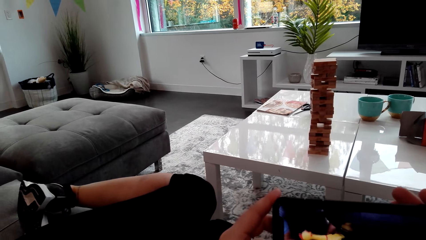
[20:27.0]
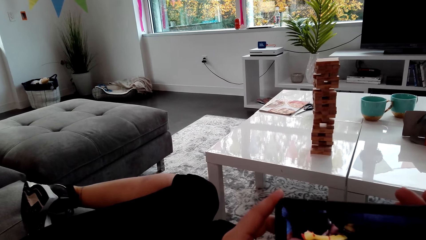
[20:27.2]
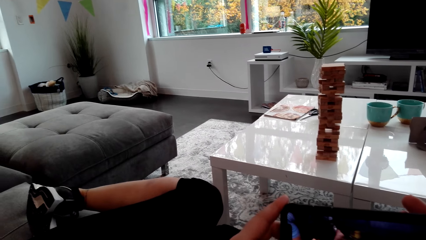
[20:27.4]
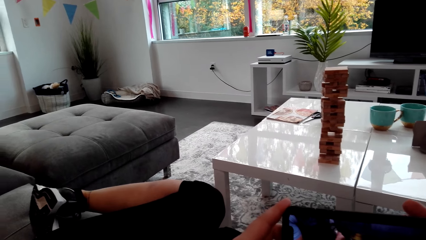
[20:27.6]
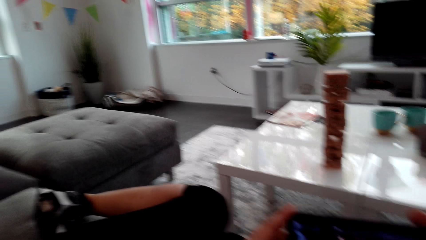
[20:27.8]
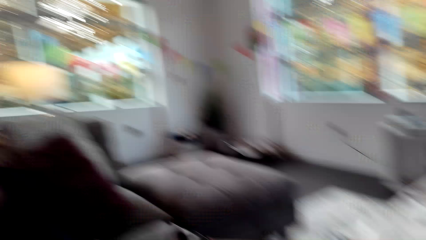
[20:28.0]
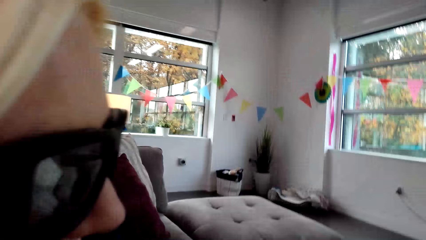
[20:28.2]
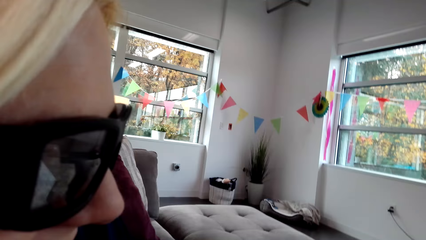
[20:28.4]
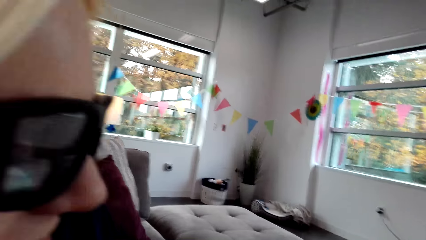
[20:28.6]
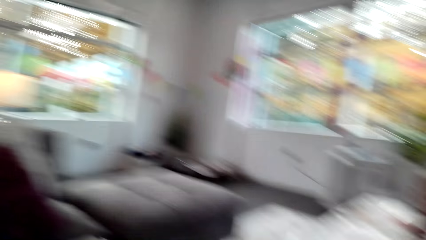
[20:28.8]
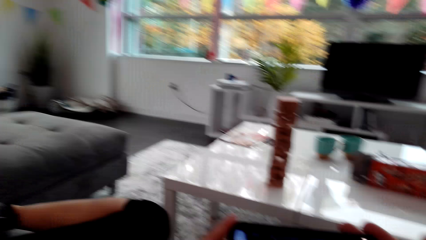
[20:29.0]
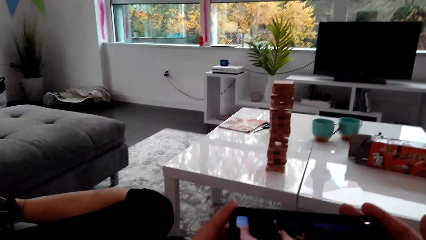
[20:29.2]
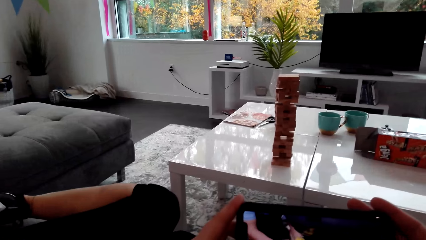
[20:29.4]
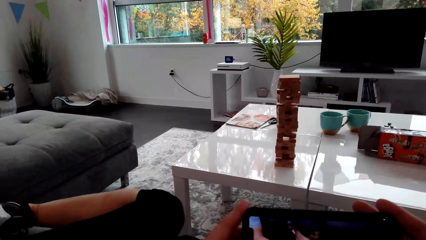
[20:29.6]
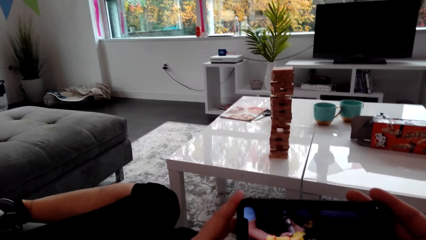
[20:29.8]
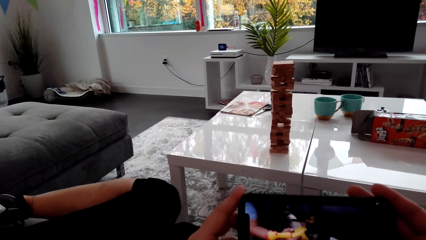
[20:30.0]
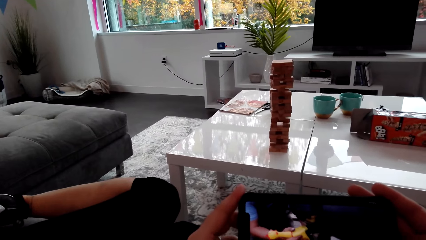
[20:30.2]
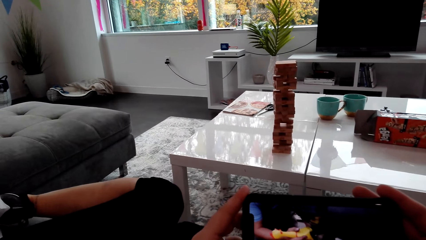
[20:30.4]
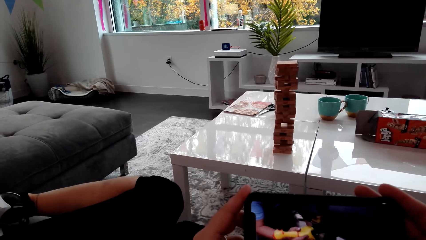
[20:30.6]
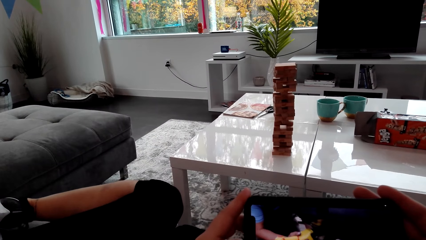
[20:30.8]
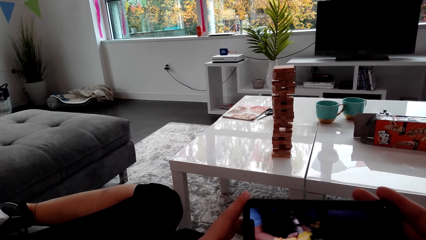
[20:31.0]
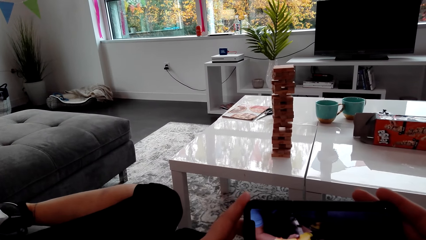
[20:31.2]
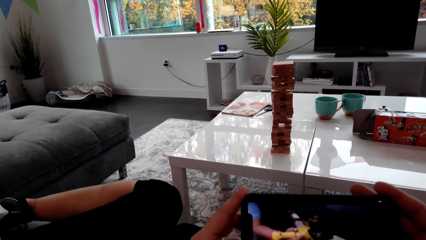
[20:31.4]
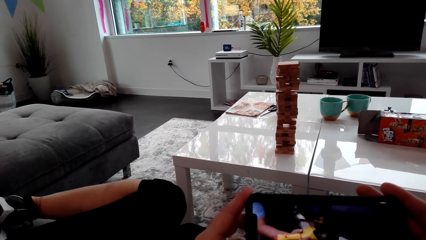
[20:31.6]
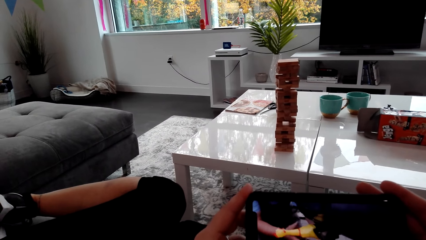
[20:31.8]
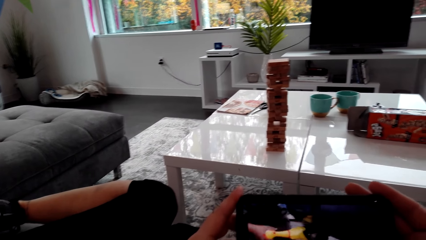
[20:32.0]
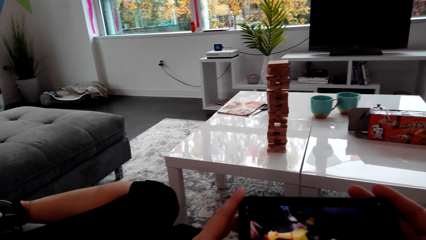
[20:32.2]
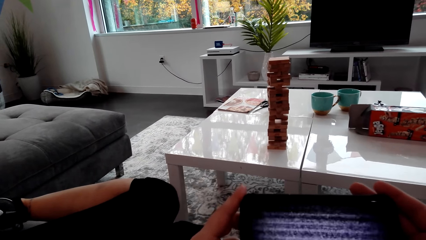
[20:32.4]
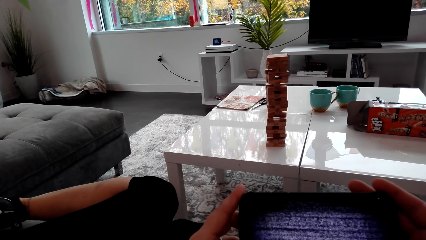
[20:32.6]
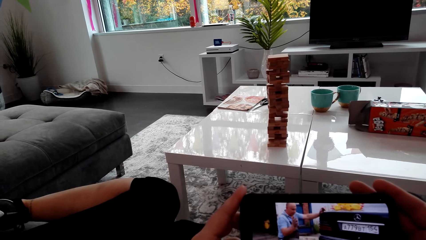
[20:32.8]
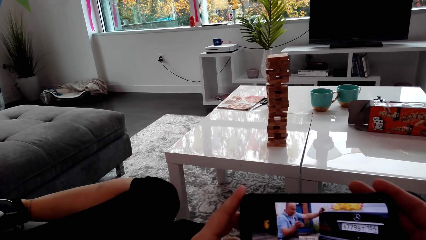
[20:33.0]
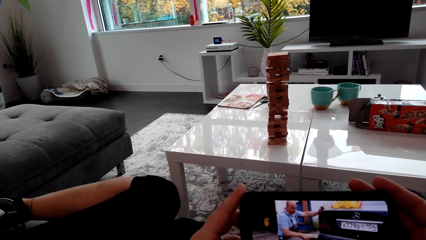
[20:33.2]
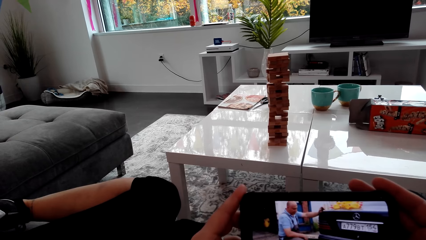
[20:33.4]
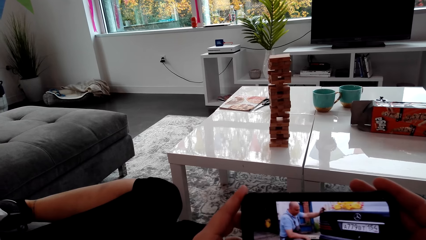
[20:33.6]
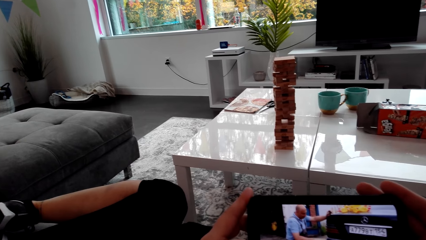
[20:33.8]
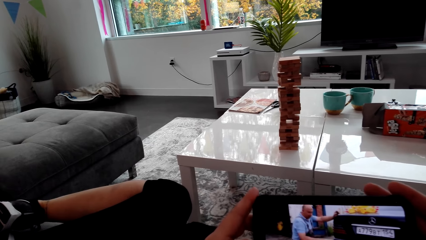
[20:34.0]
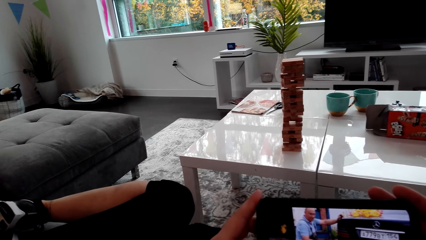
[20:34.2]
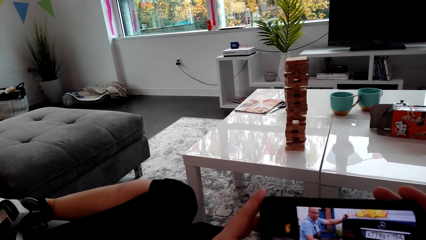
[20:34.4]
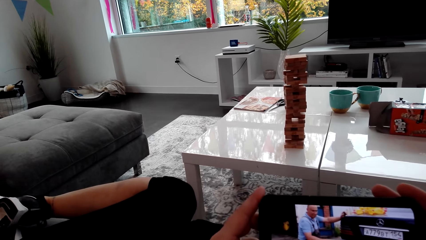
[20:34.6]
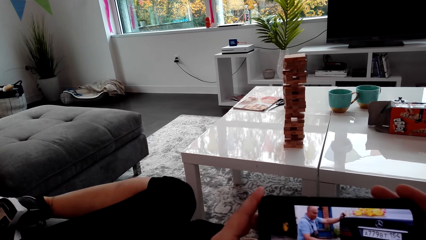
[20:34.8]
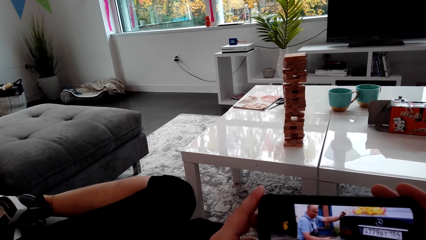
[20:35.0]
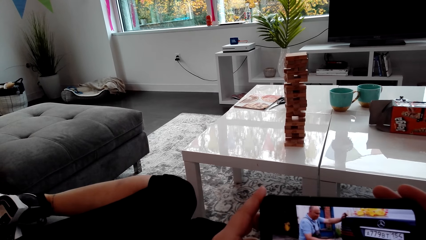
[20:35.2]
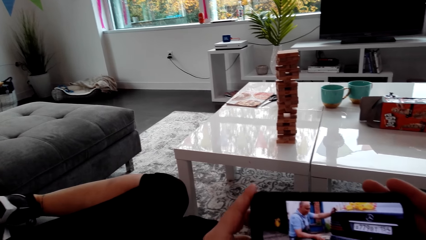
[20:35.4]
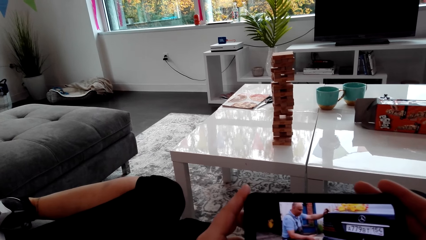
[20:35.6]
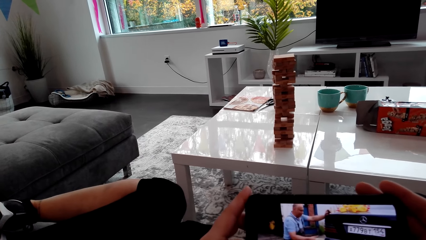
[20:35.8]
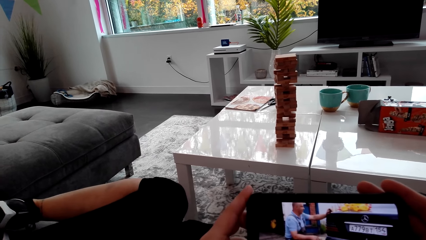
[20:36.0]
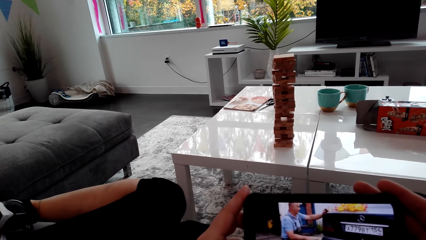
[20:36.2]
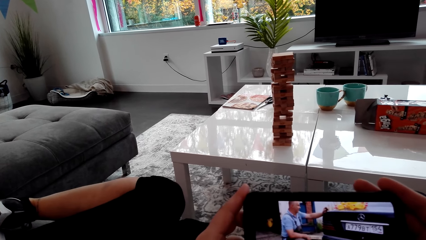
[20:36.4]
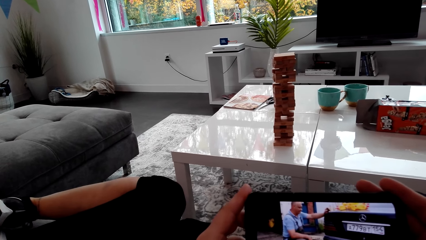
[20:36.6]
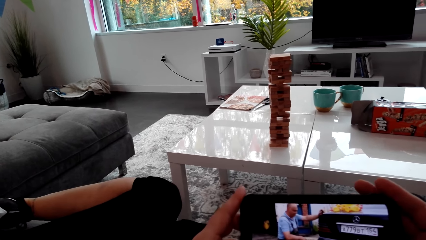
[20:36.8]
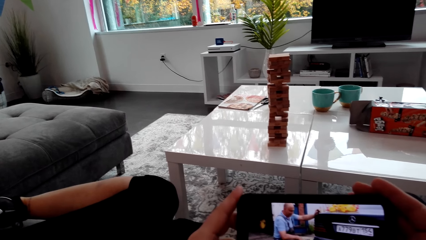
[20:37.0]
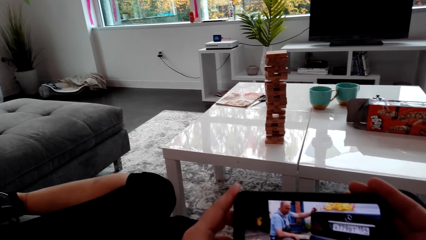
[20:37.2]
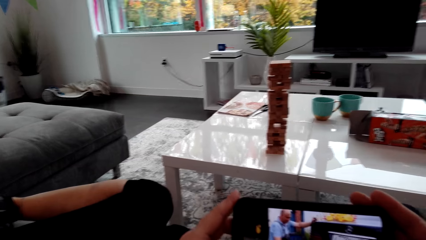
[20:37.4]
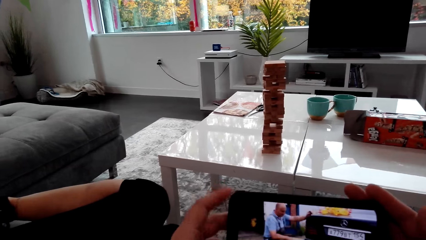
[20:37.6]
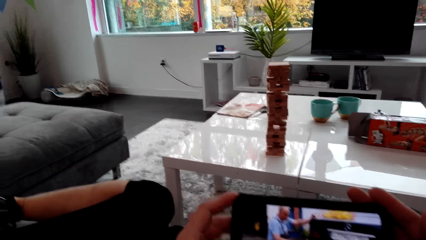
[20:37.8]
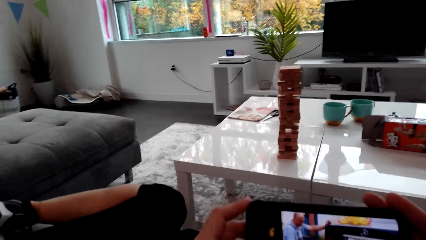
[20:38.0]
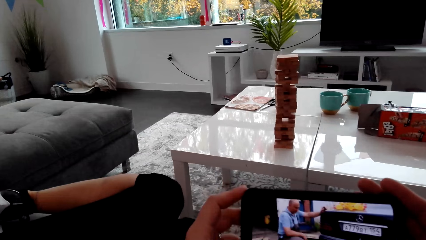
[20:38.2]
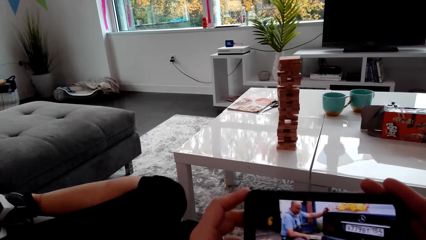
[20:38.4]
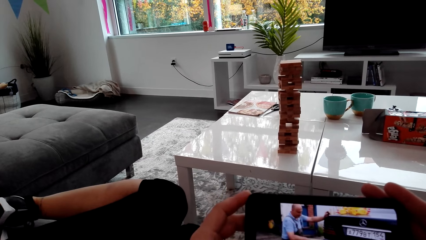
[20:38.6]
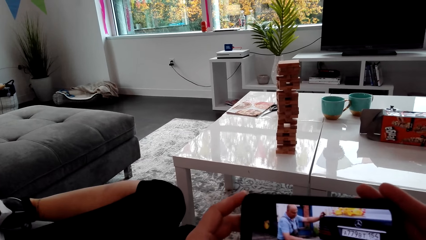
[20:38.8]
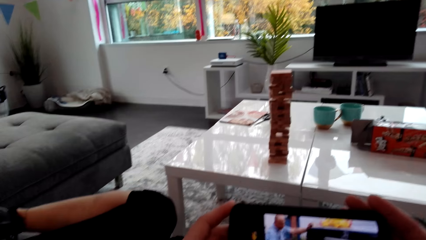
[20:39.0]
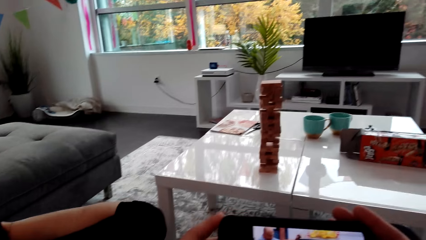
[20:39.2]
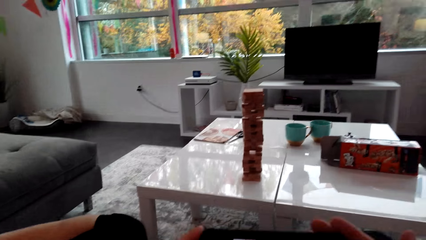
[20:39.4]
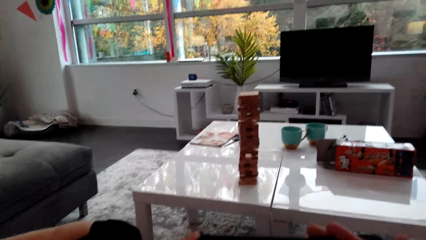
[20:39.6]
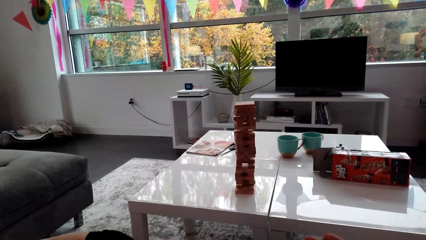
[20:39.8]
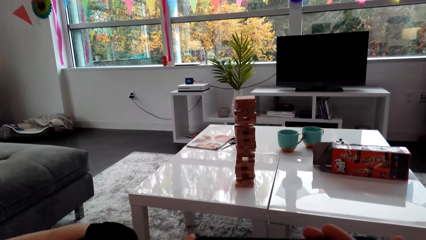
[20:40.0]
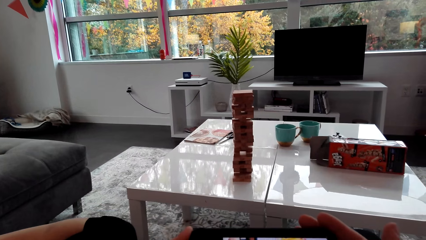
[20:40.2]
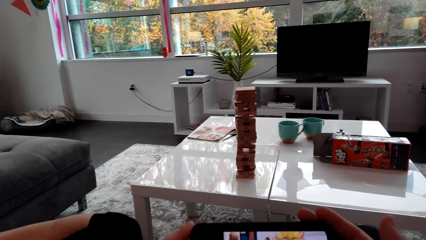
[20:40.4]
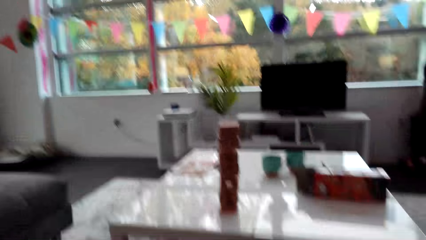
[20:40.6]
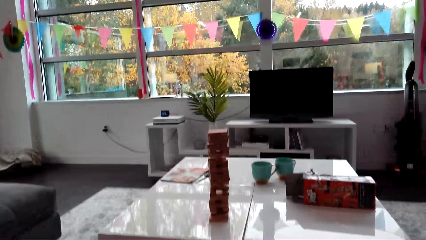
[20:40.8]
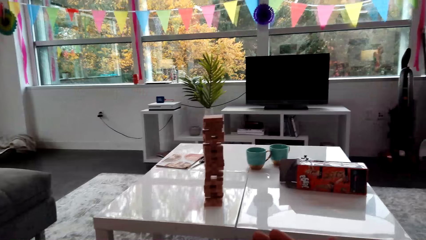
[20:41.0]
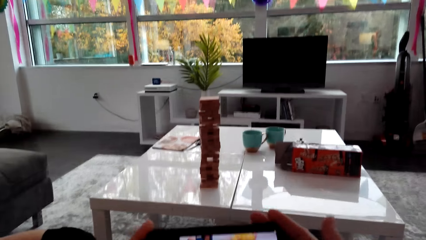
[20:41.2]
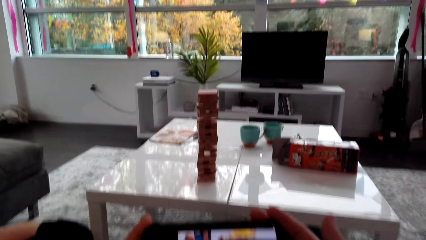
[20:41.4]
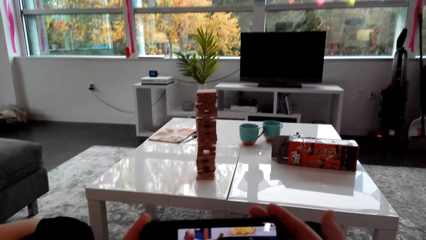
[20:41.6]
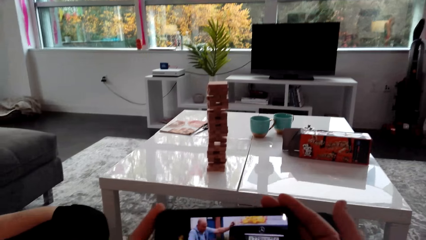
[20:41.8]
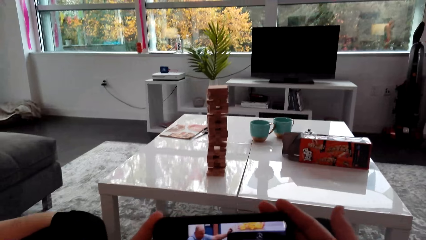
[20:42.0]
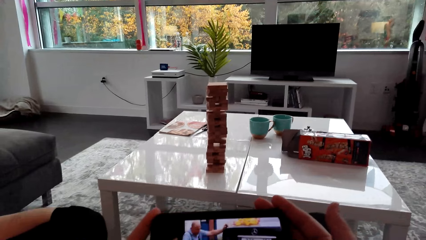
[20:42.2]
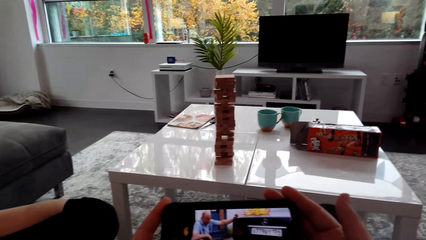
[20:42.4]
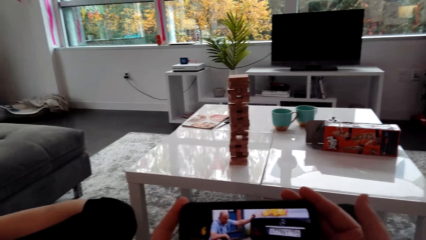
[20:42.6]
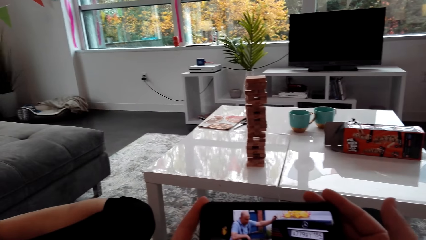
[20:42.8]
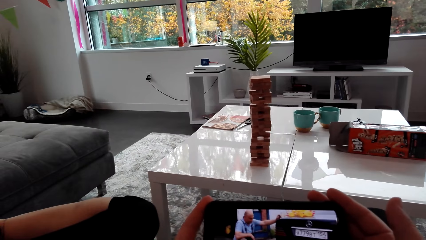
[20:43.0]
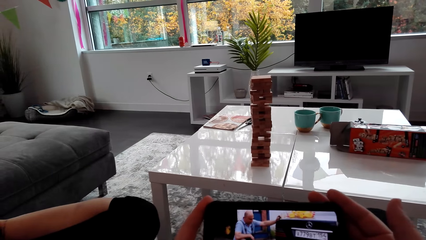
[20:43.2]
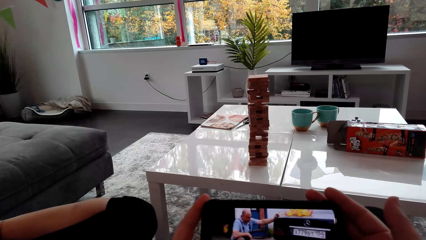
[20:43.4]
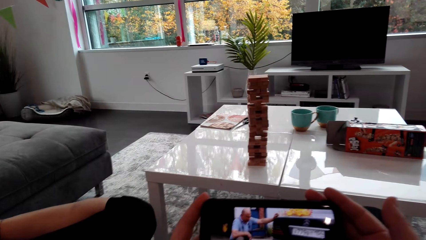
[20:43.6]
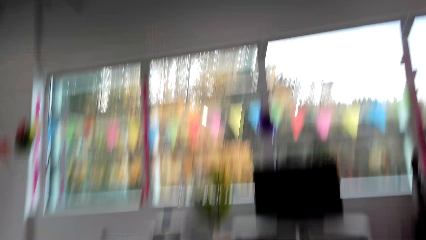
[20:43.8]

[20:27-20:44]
The camera wearer dialogues with a lady. The lady watches the phone. The camera wearer watches the phone.
